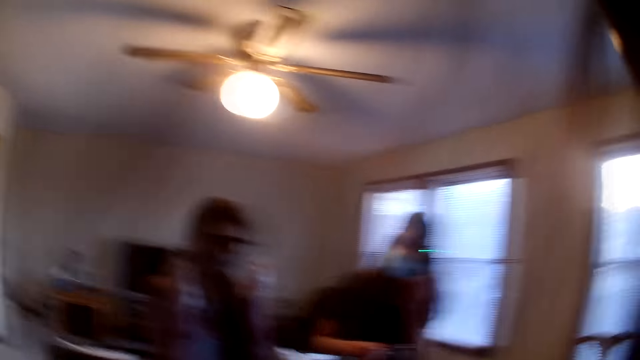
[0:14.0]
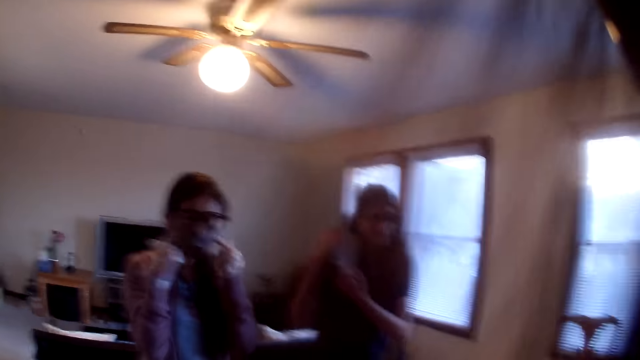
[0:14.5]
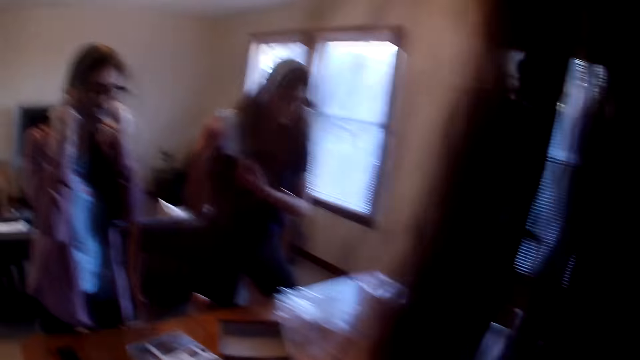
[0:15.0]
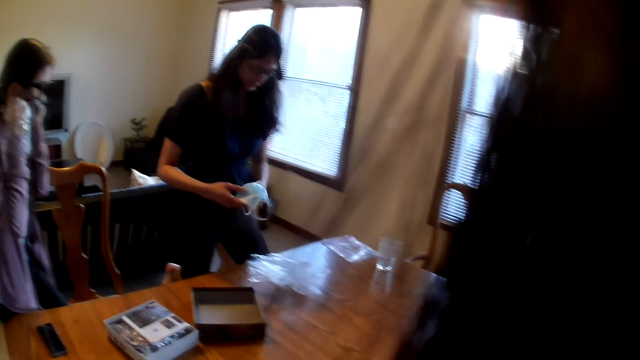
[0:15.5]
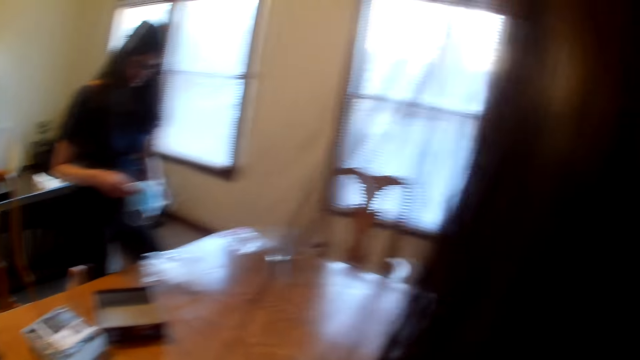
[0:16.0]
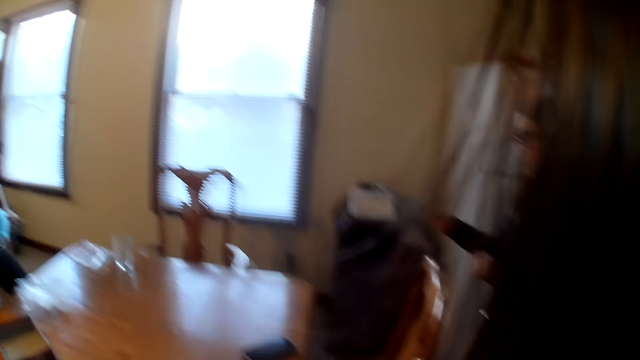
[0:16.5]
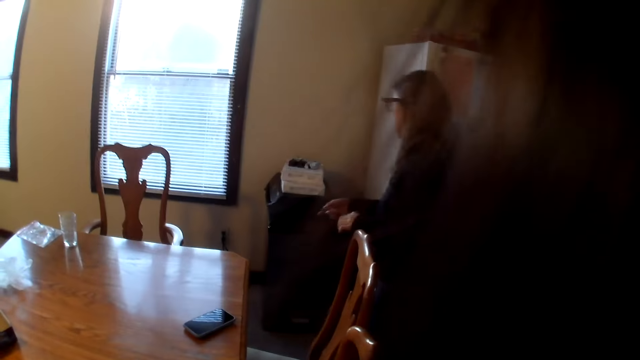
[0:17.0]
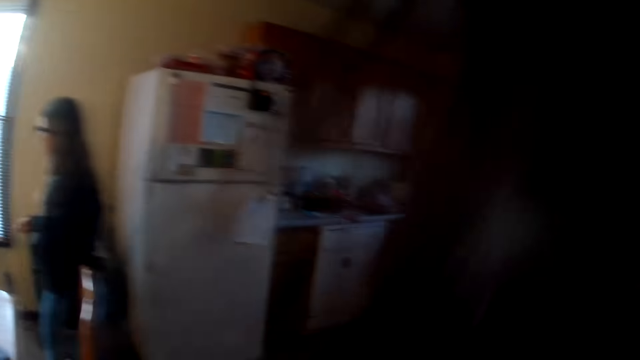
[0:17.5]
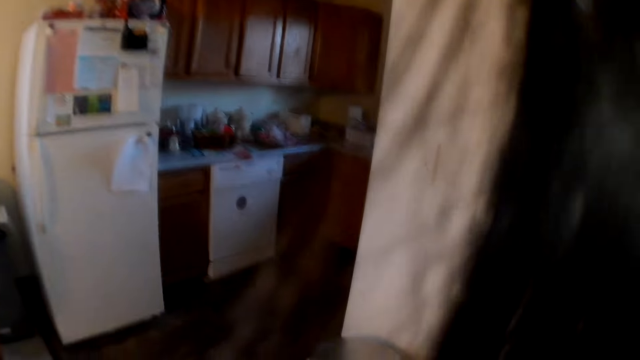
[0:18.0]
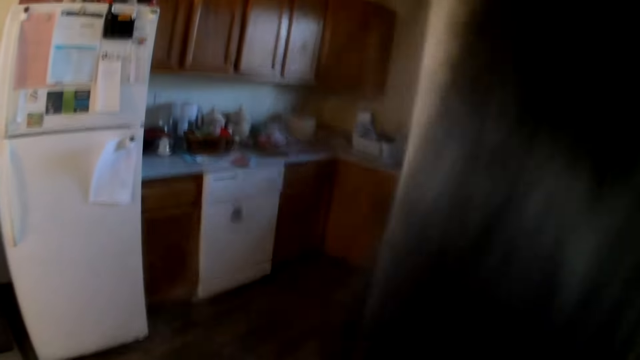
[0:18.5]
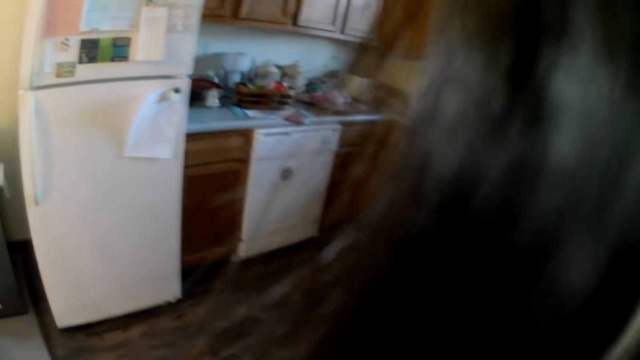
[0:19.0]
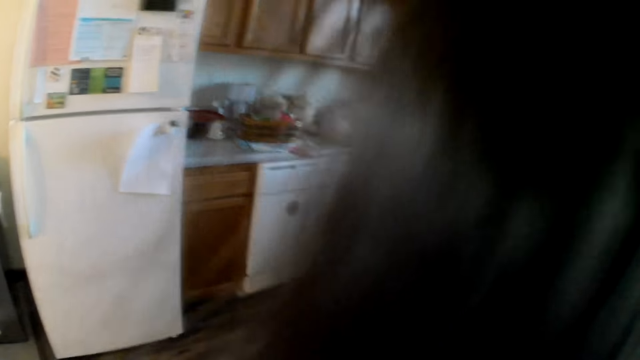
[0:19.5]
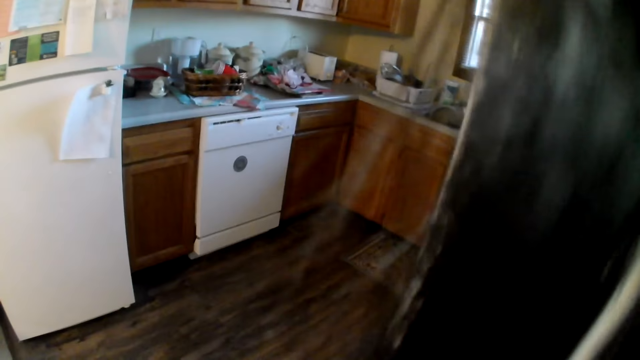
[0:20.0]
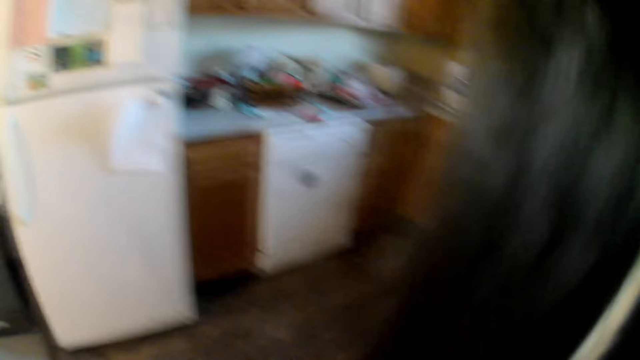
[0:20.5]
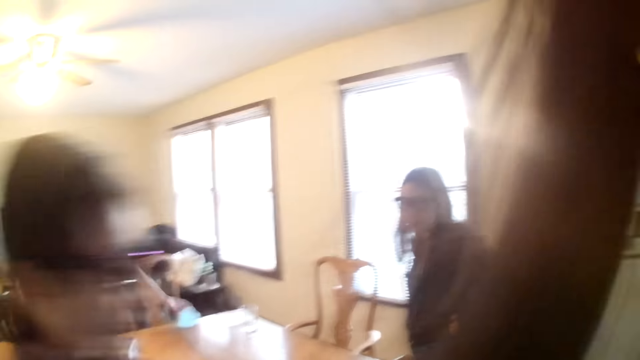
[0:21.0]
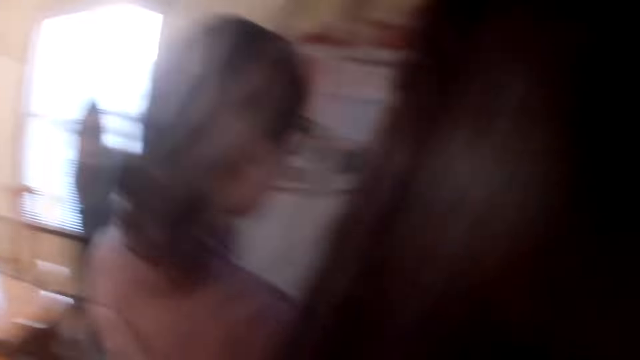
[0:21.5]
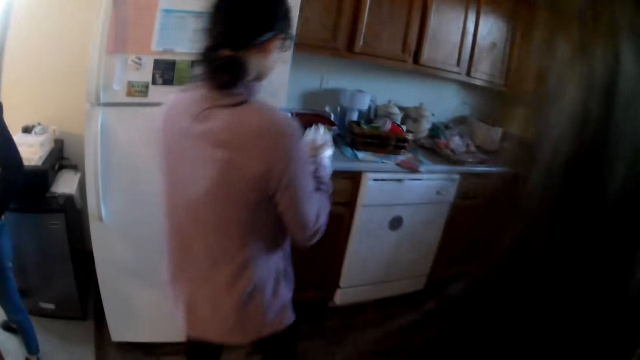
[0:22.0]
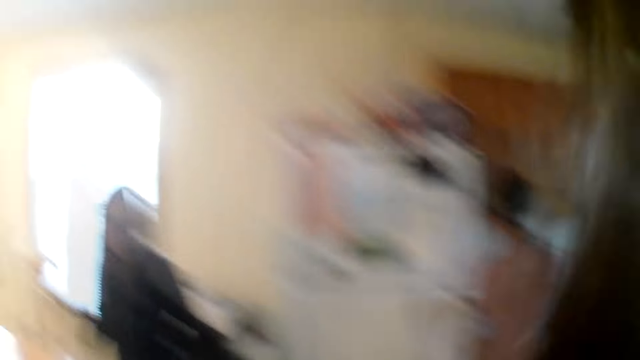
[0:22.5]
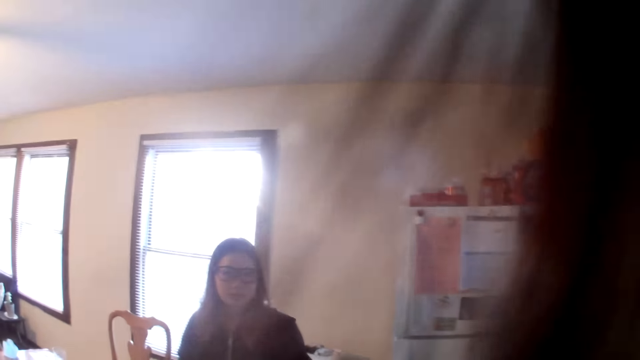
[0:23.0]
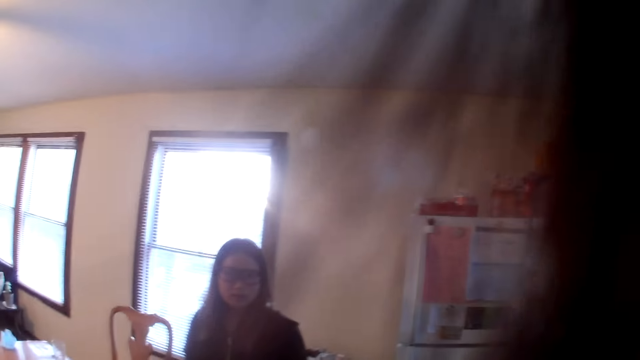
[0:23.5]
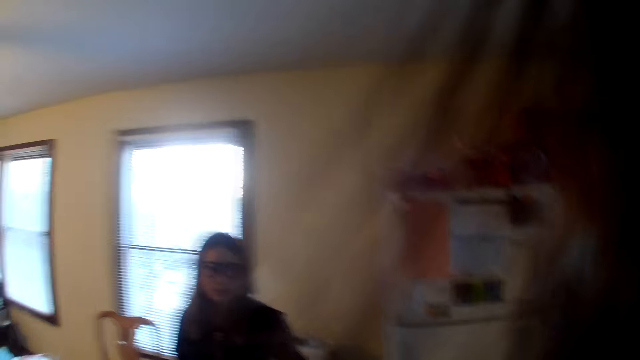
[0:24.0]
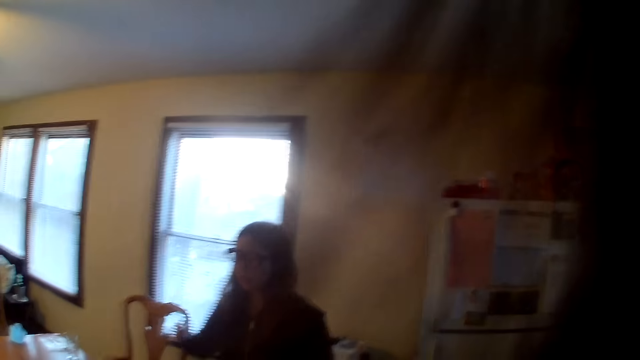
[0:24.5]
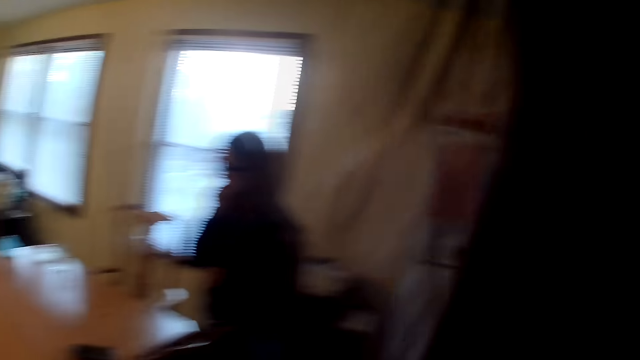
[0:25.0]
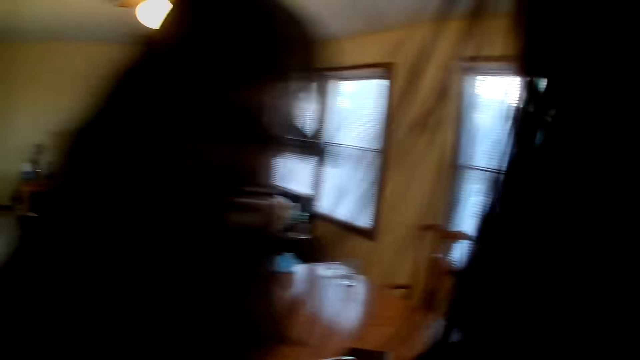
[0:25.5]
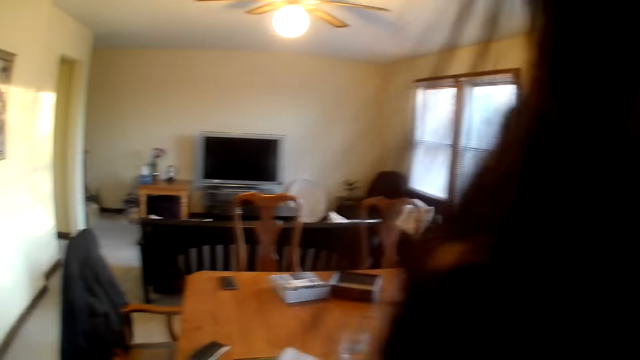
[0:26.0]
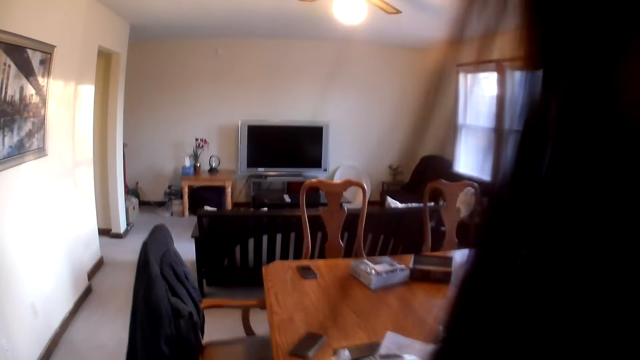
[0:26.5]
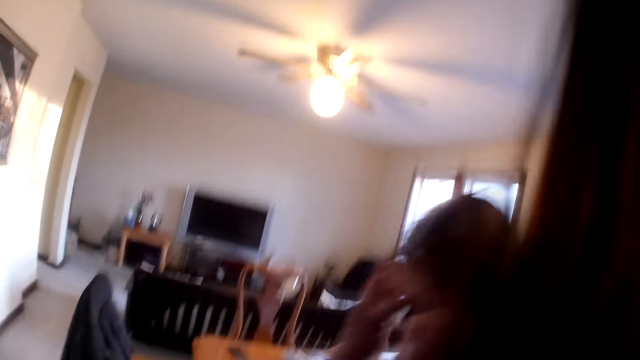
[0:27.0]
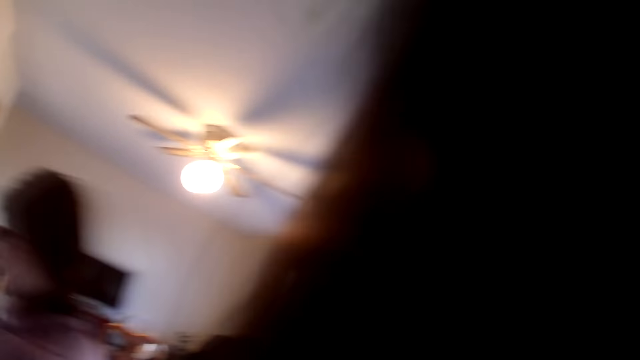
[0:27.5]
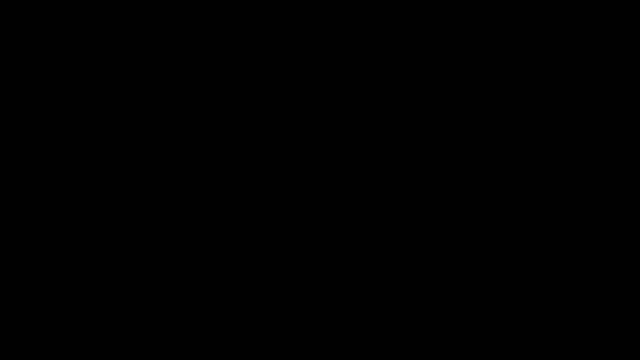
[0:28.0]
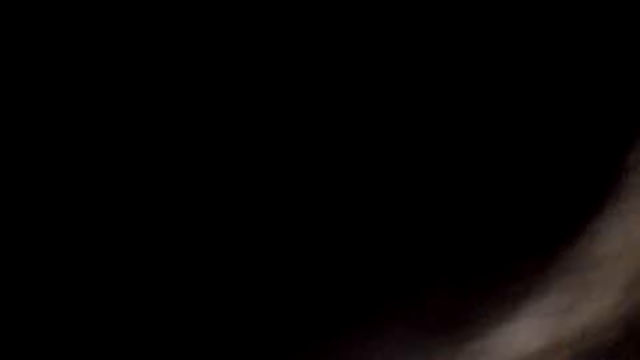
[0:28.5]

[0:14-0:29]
A woman removes the mask. The camera wearer speaks. They look around the house. Another woman walks in the house. A third woman speaks to the camera wearer. The camera wearer speaks to the third woman.

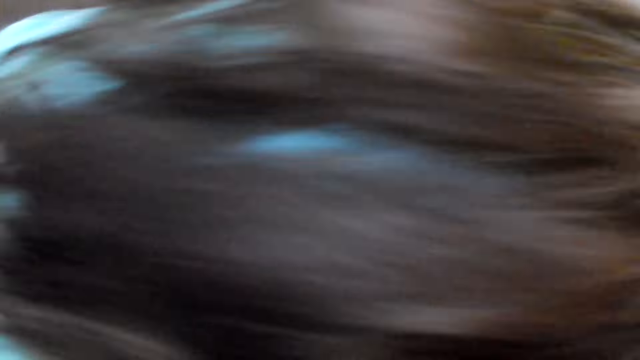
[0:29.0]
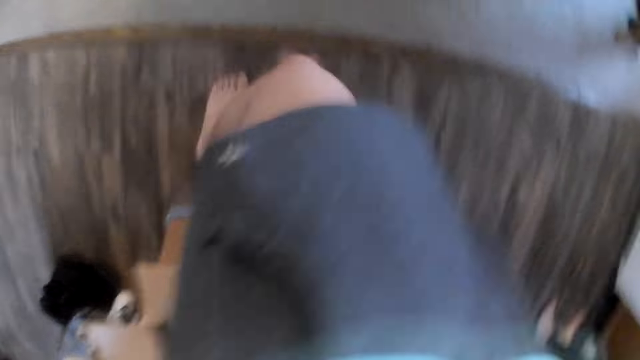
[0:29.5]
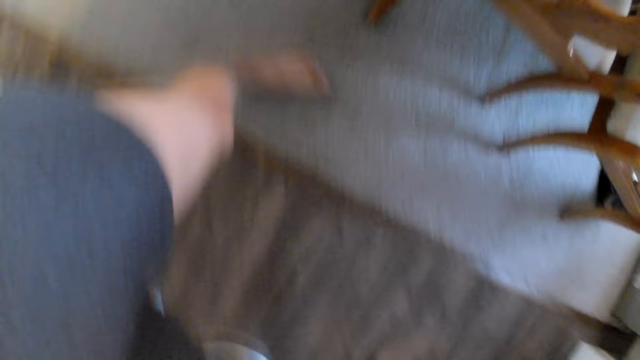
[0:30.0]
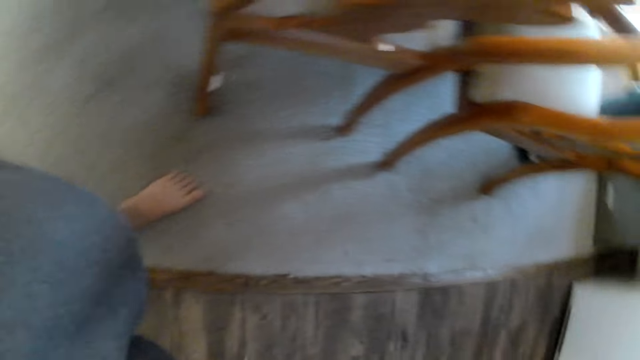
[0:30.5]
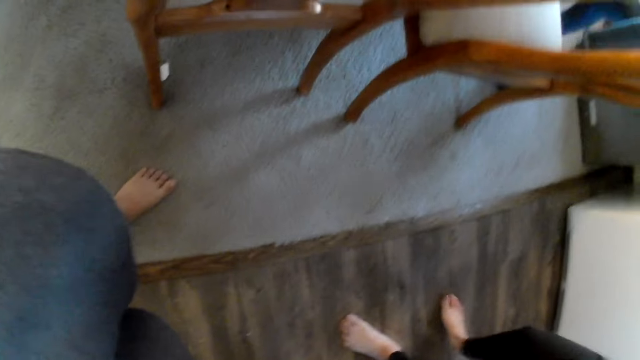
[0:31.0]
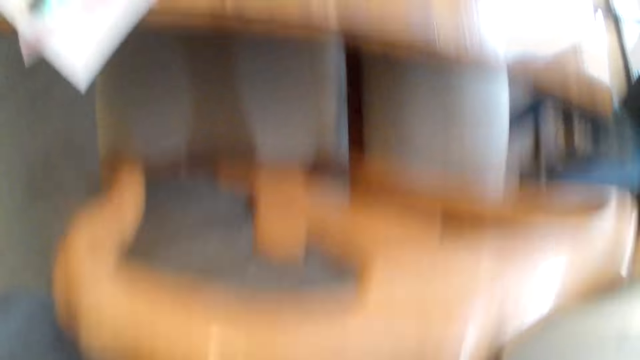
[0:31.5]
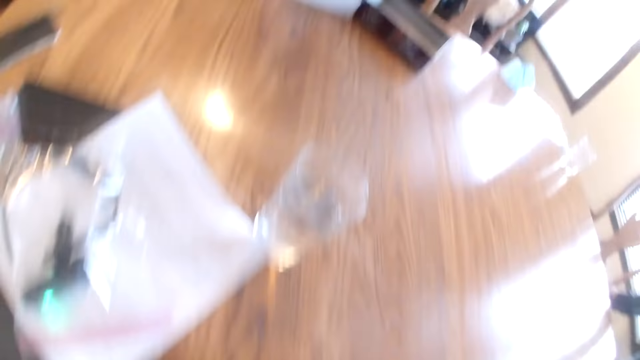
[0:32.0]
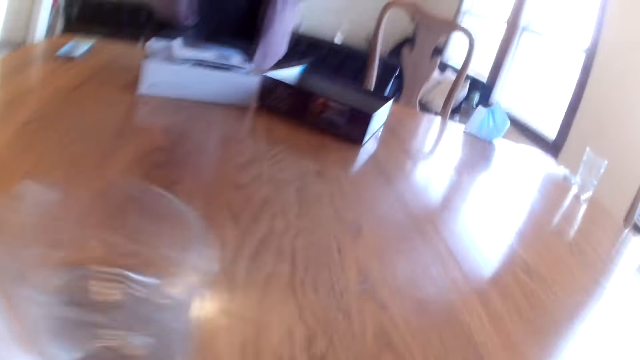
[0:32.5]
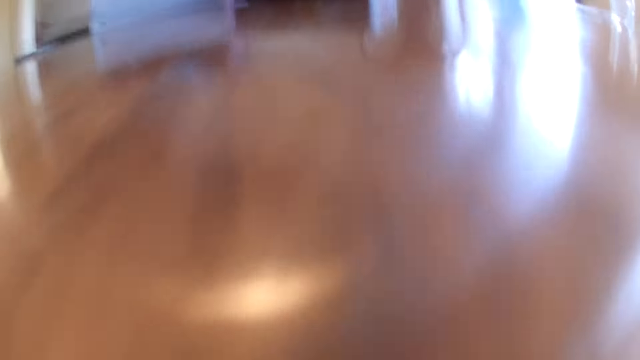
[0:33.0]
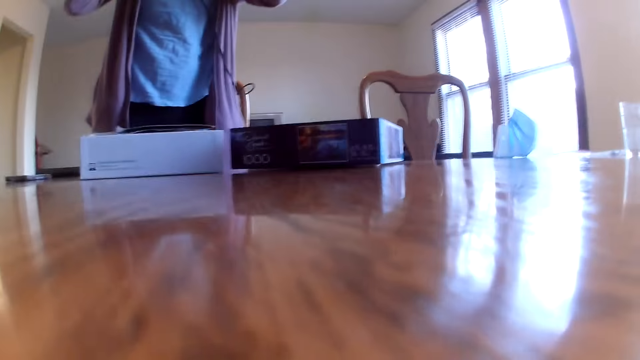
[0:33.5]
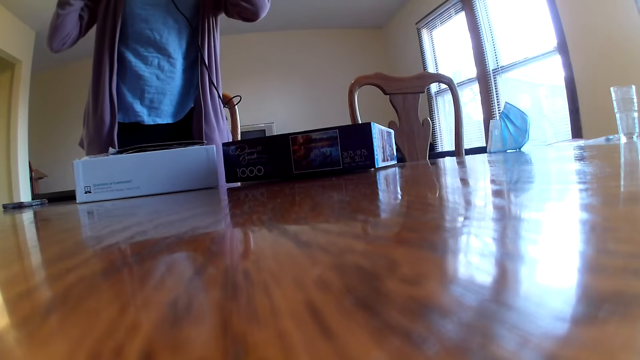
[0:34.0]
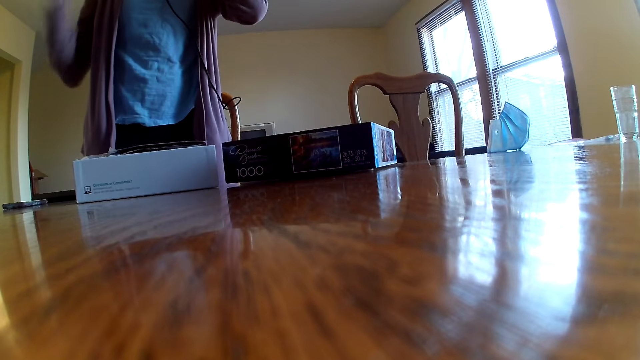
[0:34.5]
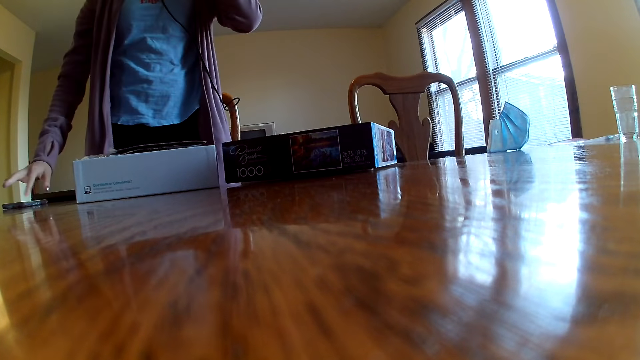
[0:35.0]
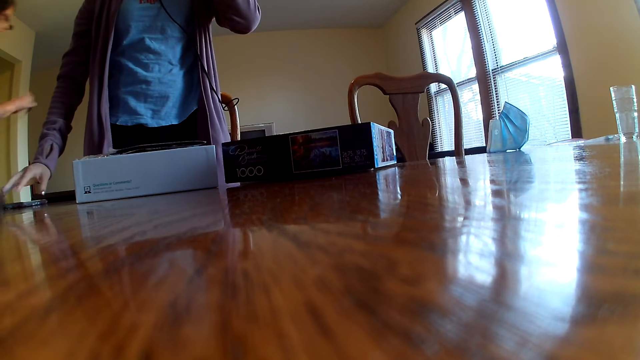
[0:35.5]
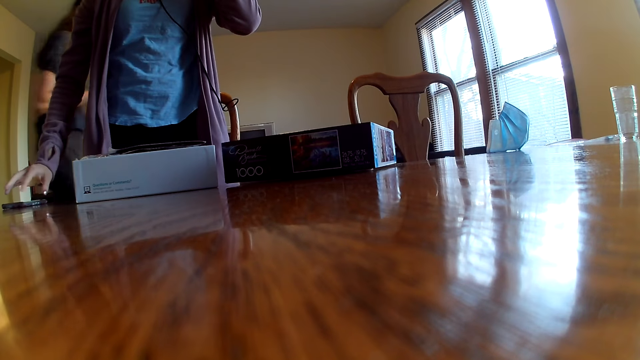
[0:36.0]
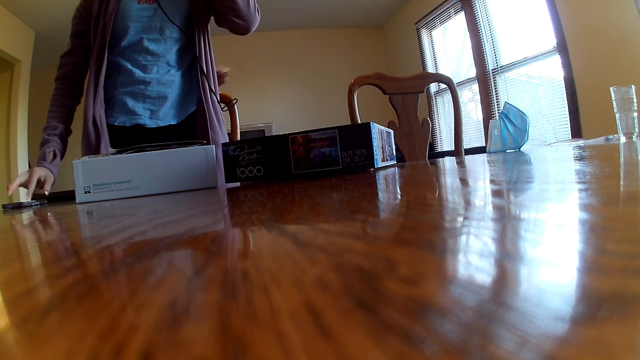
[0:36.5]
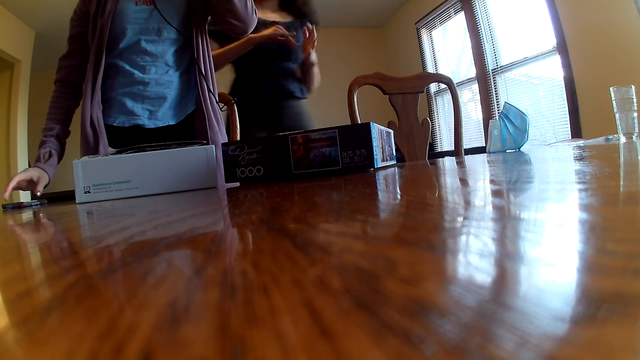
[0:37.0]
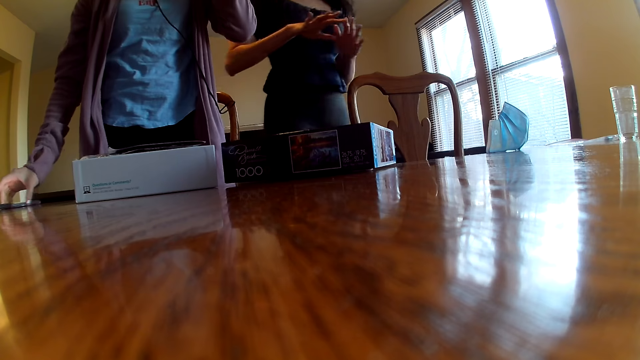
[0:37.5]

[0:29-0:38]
The camera wearer looks around the house. They look at the table. A woman presses the phone.
